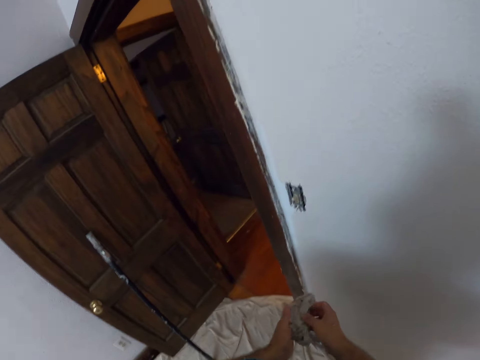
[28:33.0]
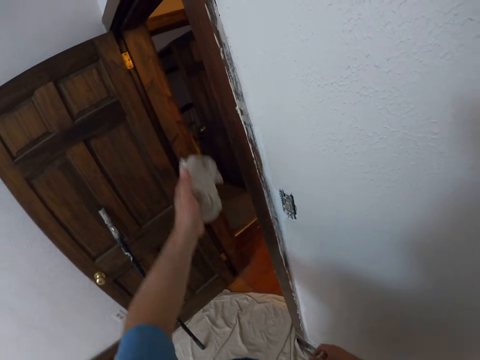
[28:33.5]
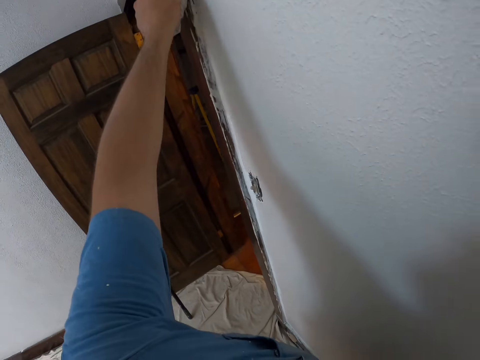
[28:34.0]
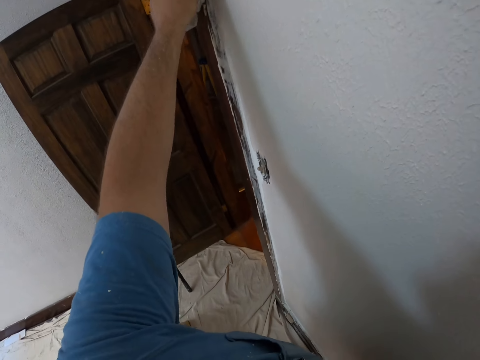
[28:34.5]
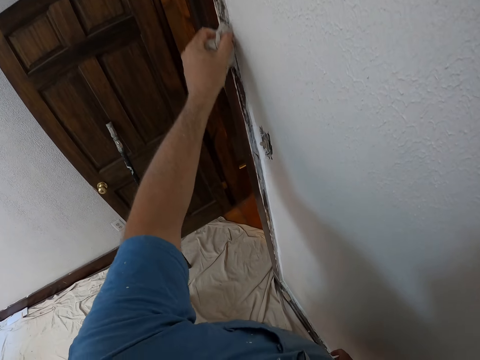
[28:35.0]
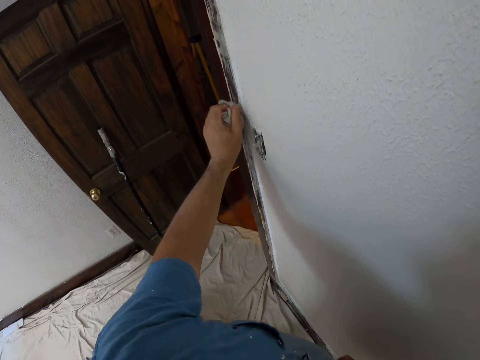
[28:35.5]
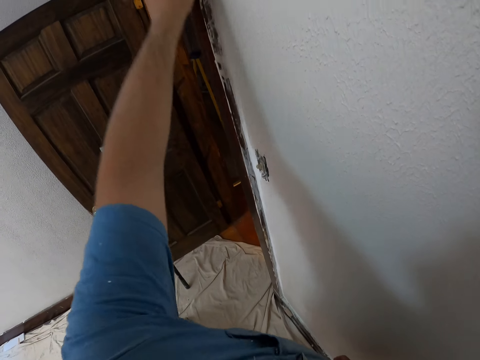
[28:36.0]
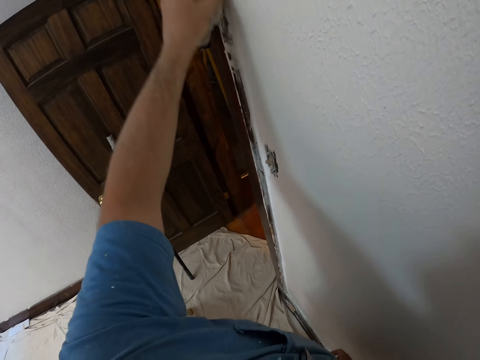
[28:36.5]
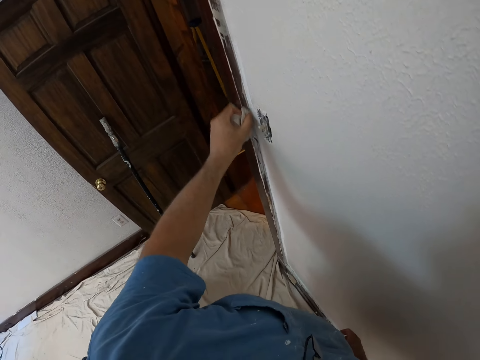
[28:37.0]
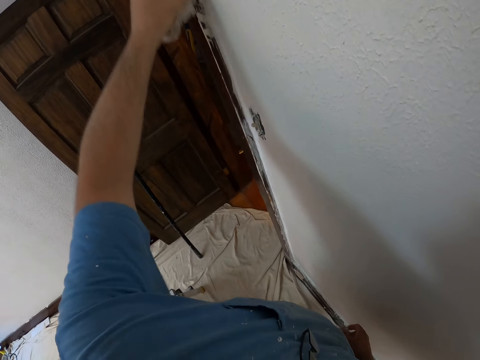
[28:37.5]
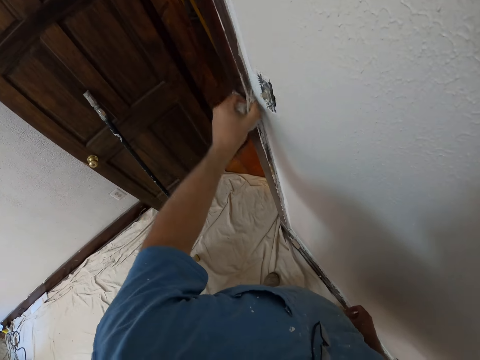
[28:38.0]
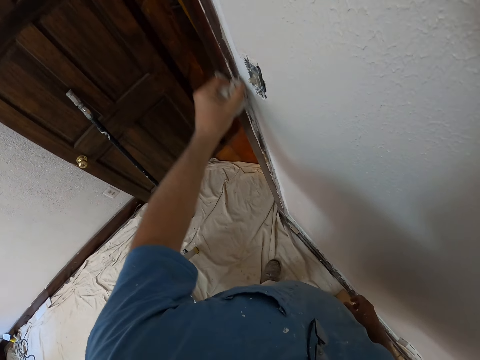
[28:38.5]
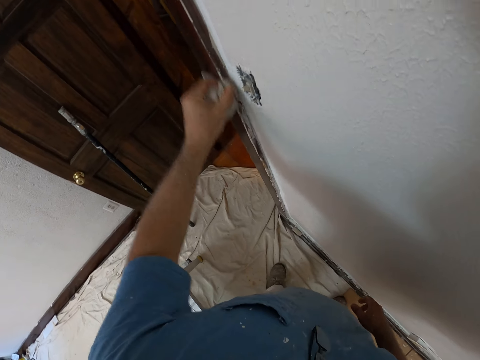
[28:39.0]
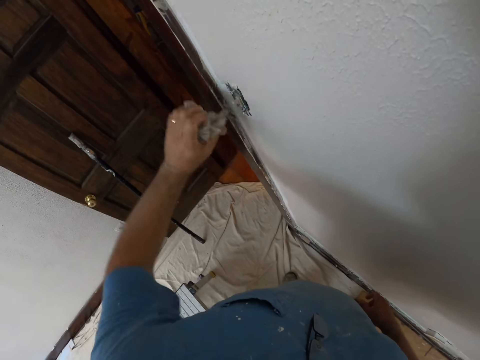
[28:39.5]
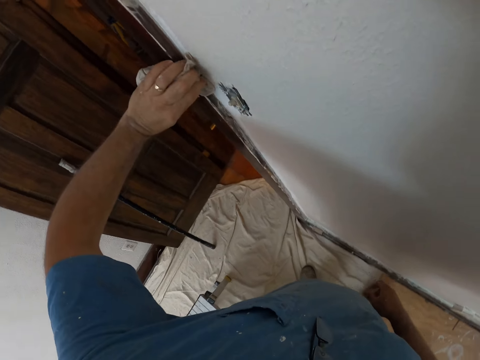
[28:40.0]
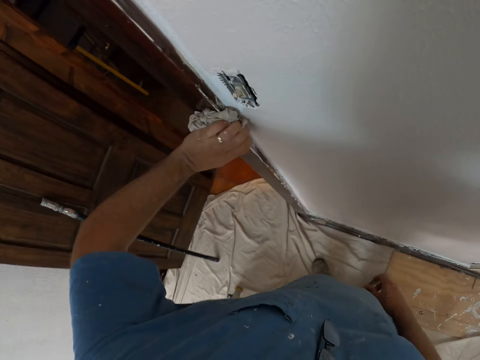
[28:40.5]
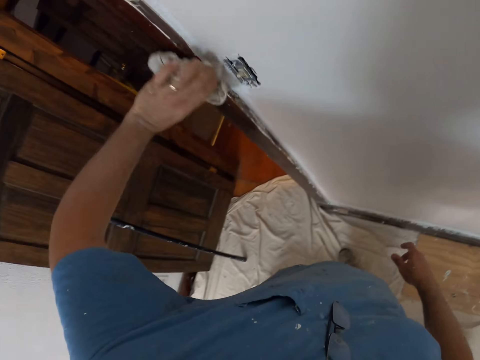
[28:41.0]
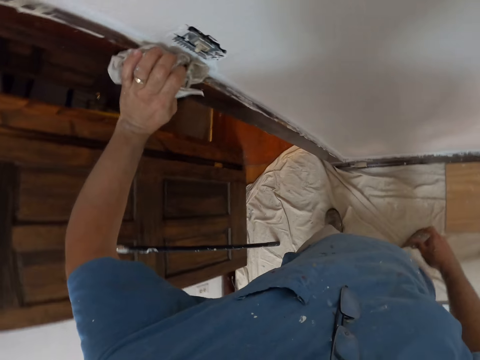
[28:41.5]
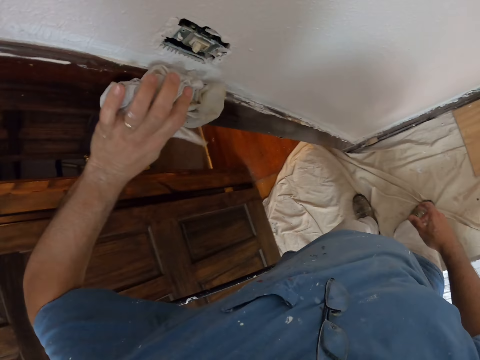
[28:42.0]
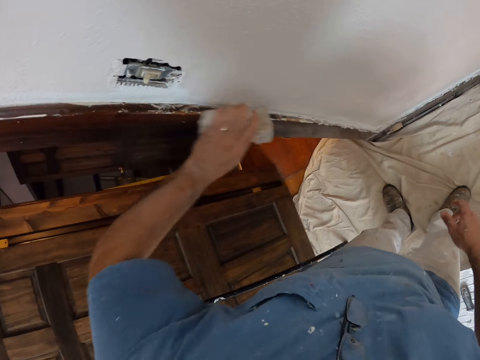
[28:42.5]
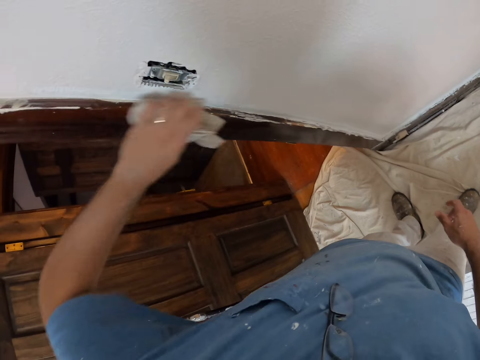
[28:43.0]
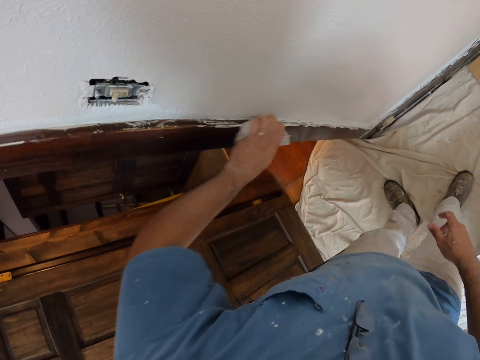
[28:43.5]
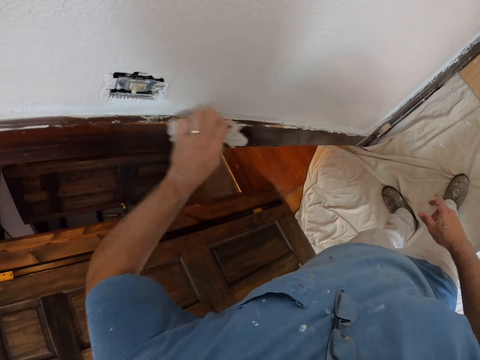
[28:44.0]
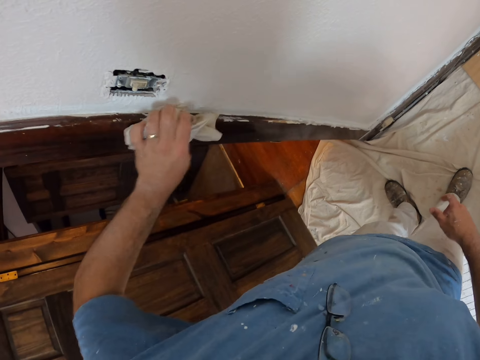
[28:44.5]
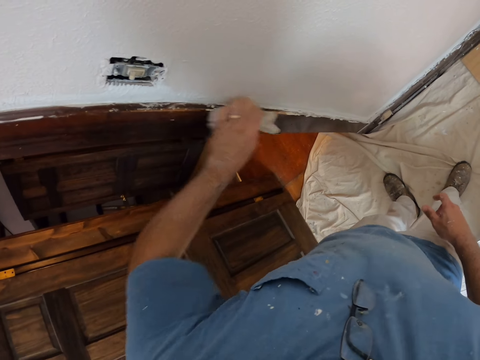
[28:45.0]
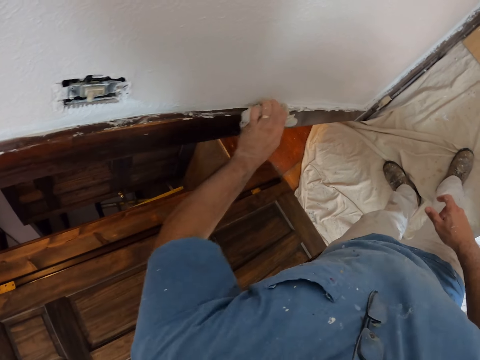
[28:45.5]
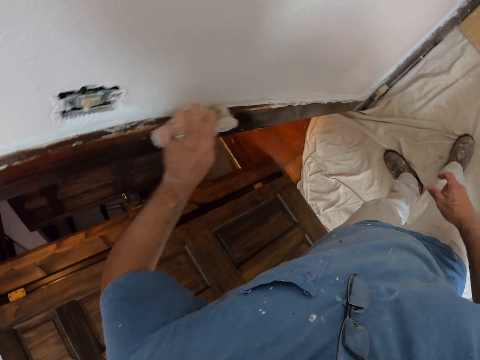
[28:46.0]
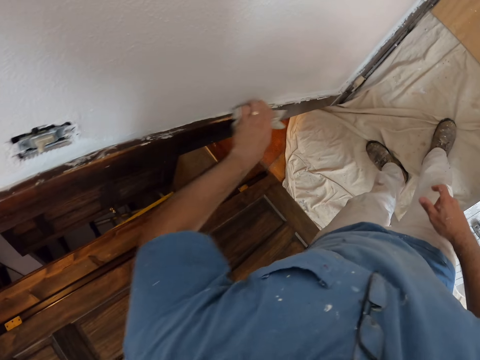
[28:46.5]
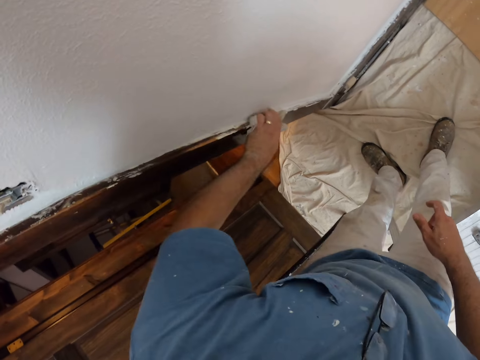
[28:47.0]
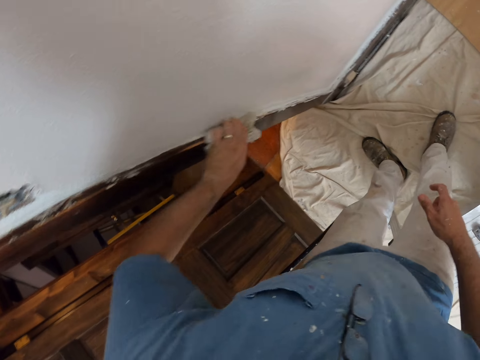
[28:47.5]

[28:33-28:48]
The camera wearer cleans paints on the door casing with the napkin.

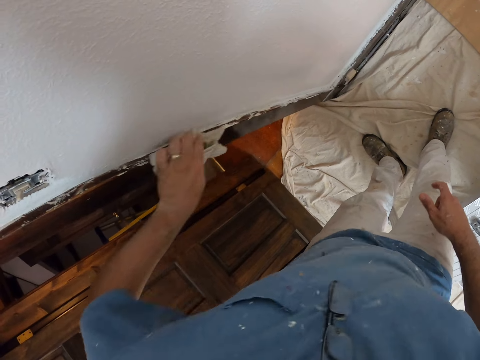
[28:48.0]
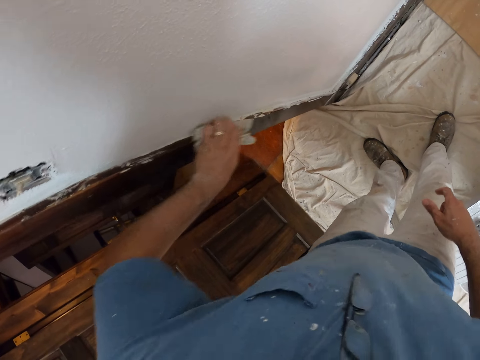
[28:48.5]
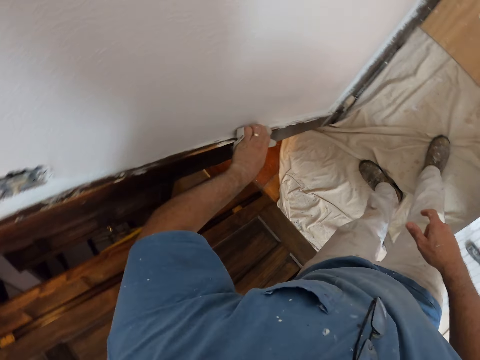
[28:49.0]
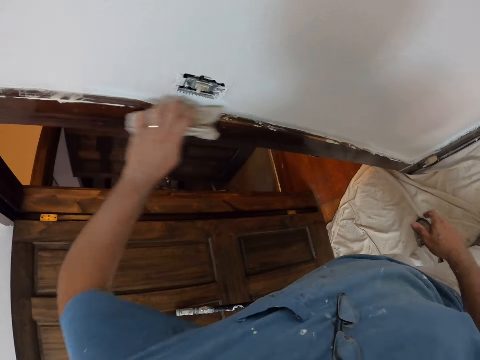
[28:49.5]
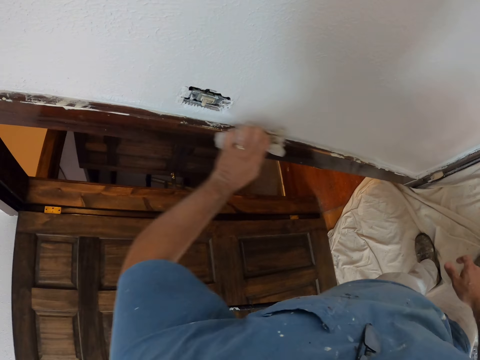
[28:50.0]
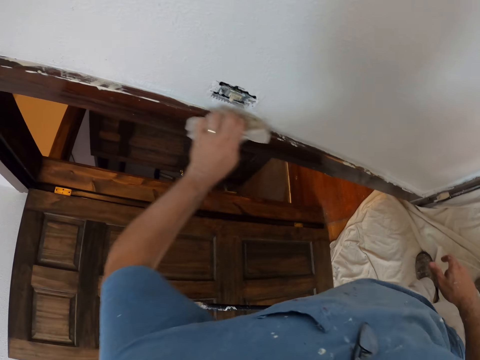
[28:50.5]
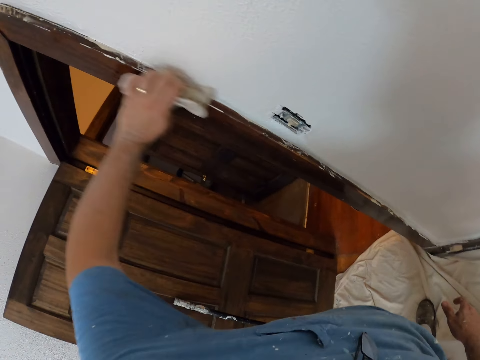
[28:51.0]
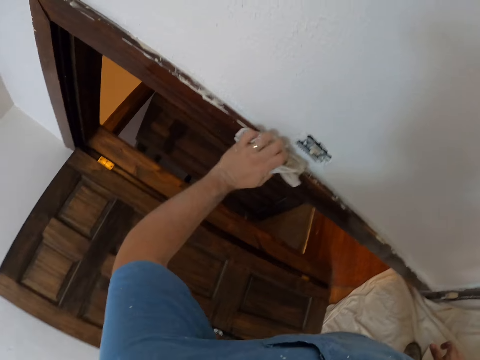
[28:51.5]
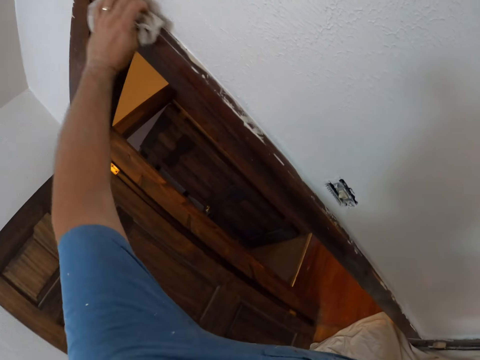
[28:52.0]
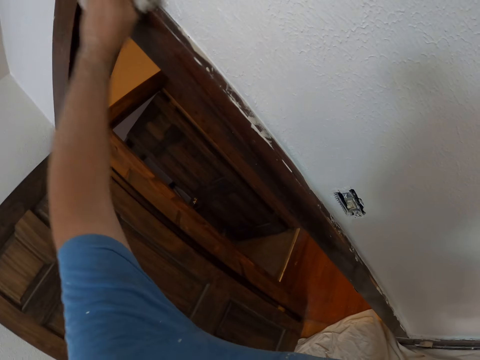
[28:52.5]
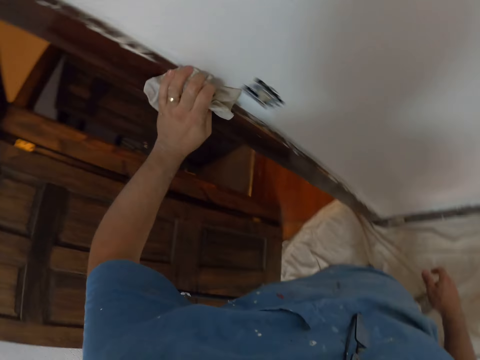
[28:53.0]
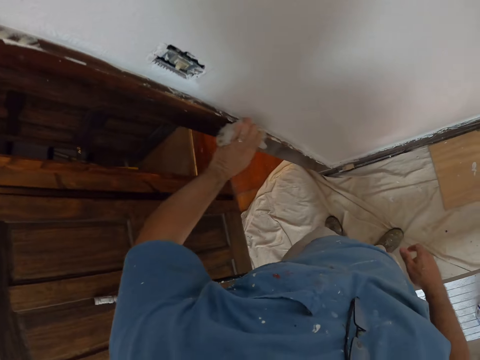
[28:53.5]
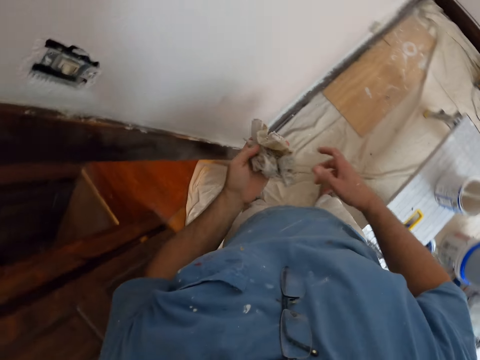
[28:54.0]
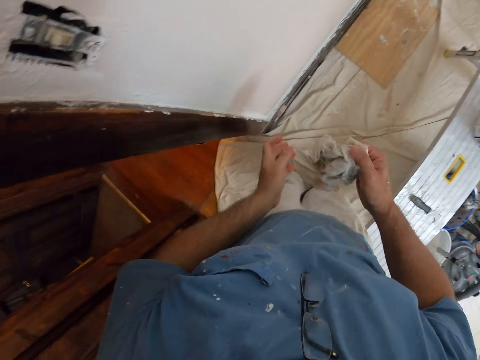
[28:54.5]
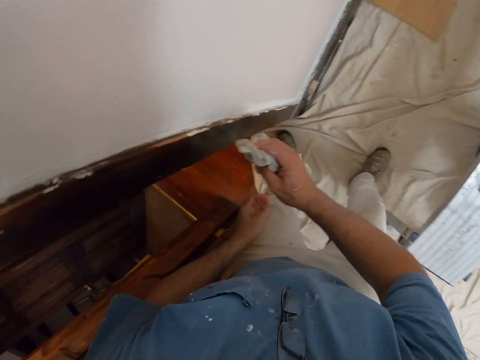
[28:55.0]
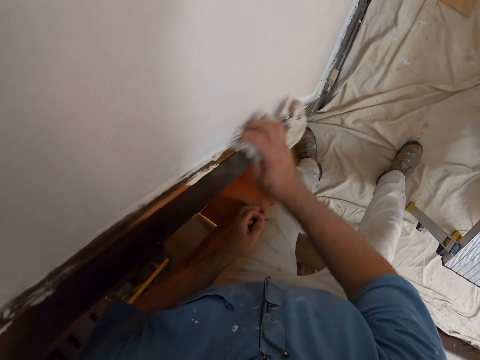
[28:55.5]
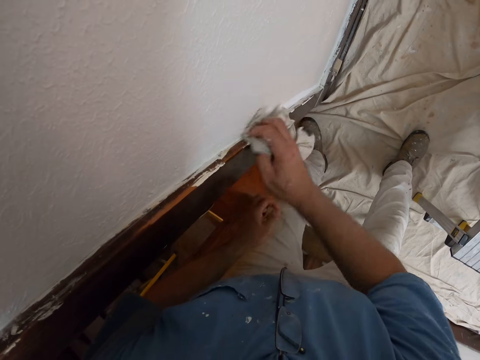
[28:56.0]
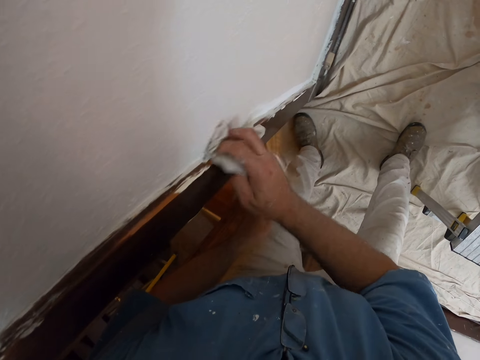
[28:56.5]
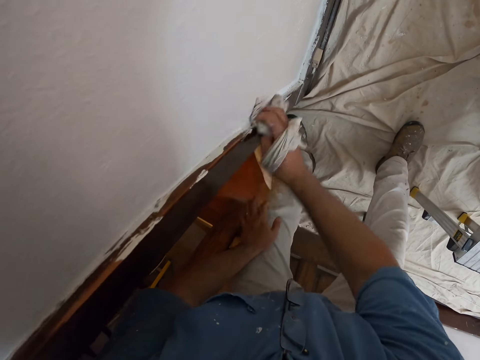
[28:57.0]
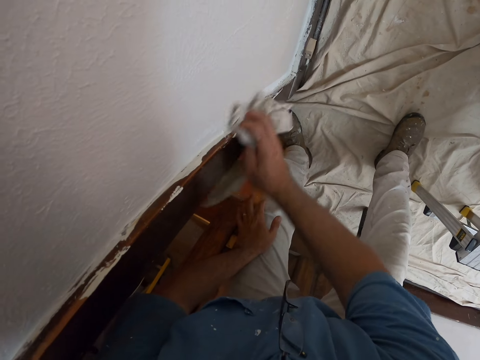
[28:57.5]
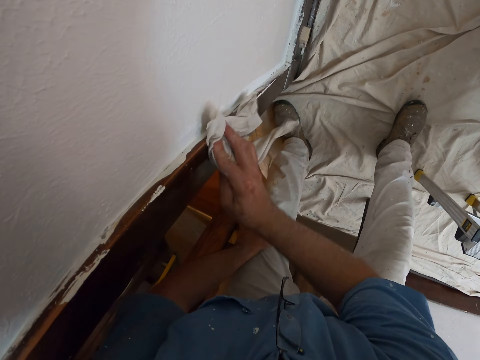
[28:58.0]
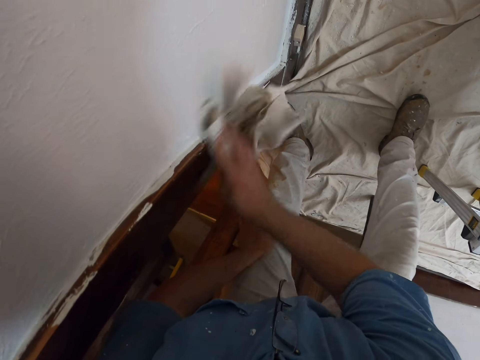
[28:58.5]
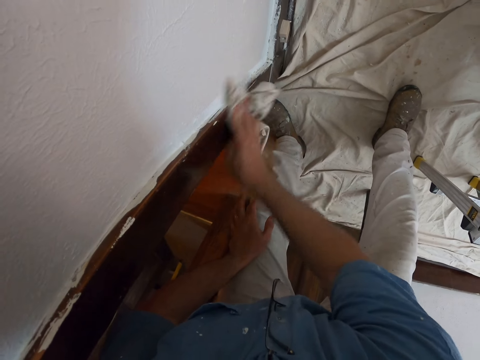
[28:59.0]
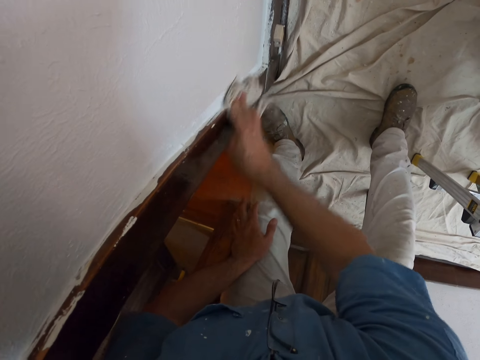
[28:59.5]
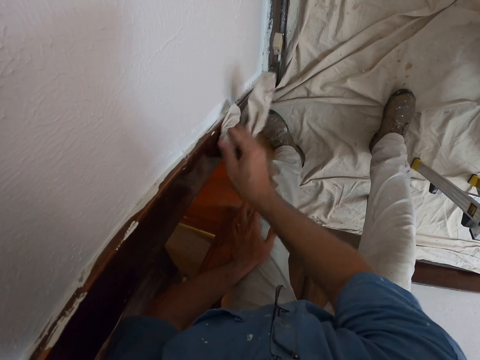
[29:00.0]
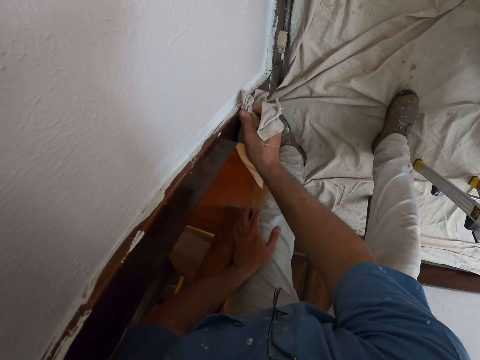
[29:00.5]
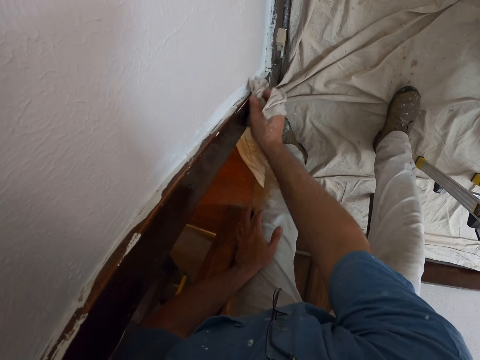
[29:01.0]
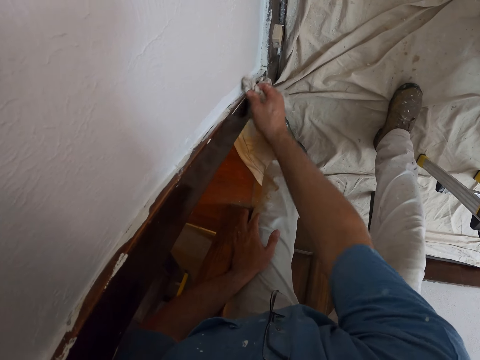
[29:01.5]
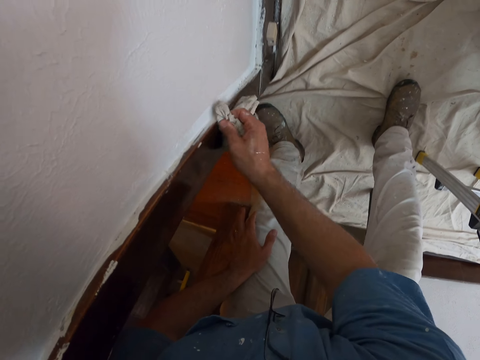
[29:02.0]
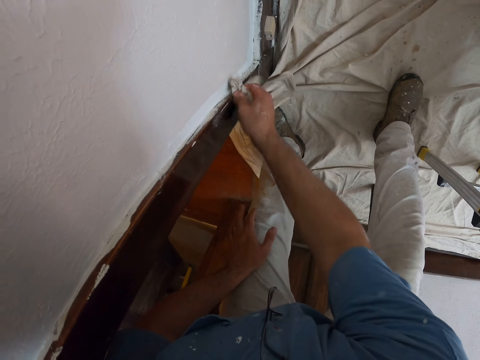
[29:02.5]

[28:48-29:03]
The camera wearer withdraws the cloth from the doorframe. He passes the cloth from the left hand to the right hand. He adjusts the napkin in his hands. He puts the left hand on his left knee. He cleans paints on the door casing with the napkin.
